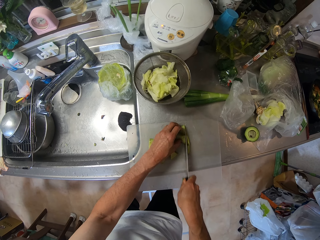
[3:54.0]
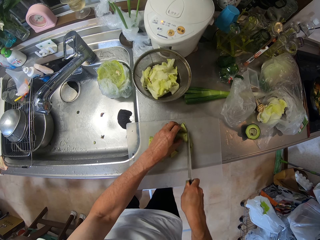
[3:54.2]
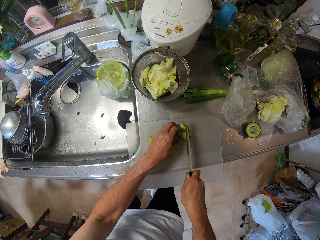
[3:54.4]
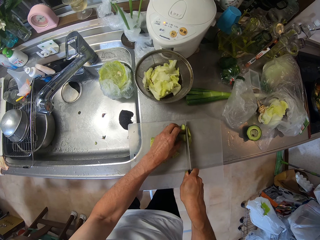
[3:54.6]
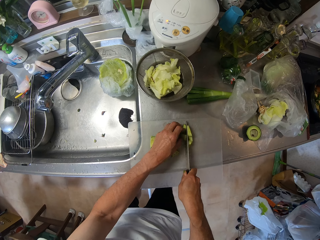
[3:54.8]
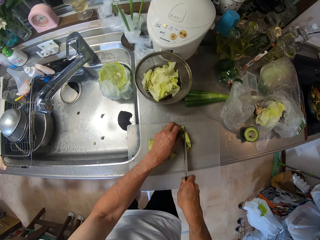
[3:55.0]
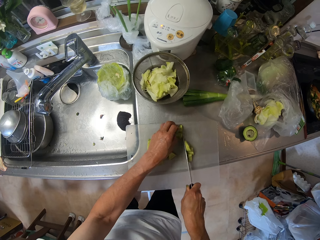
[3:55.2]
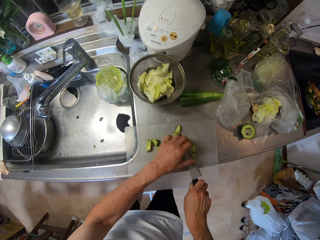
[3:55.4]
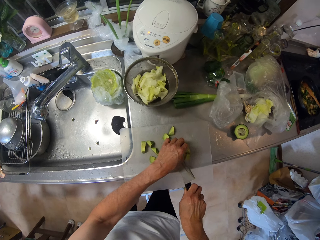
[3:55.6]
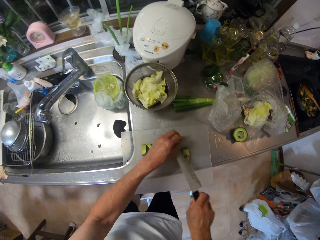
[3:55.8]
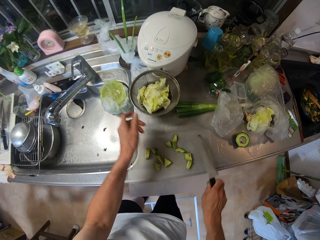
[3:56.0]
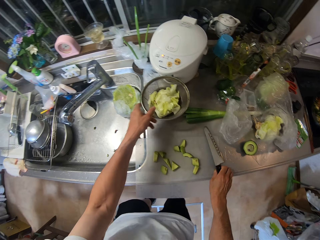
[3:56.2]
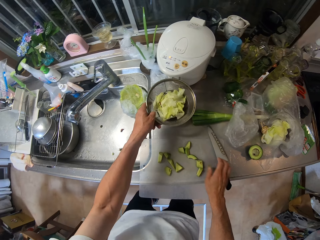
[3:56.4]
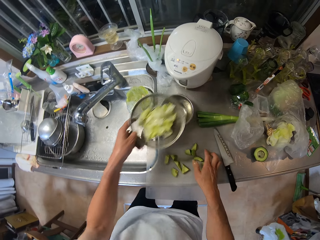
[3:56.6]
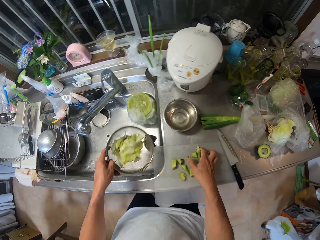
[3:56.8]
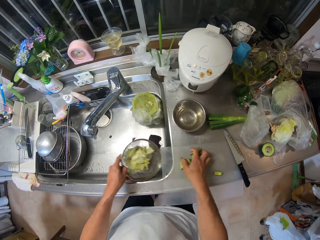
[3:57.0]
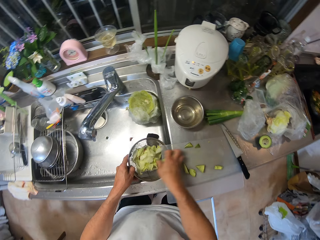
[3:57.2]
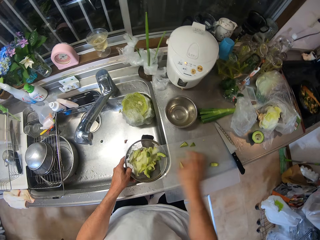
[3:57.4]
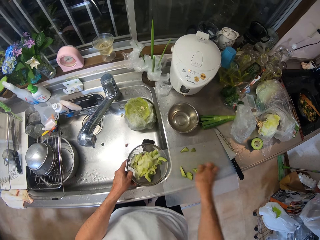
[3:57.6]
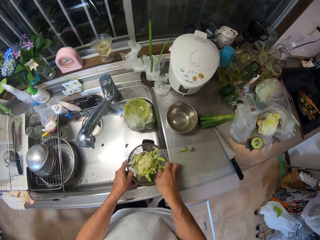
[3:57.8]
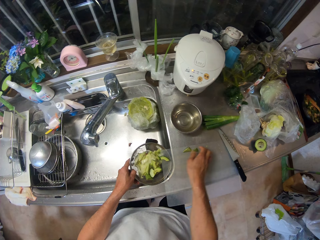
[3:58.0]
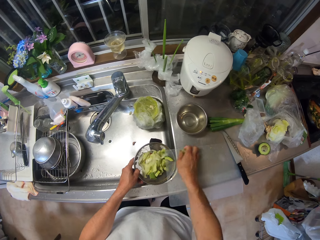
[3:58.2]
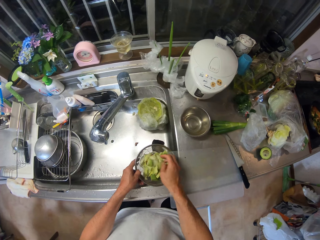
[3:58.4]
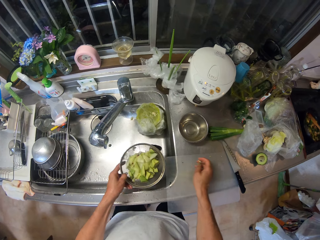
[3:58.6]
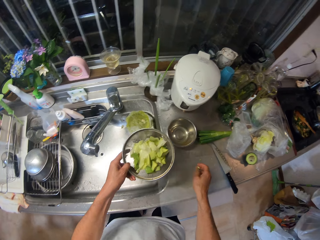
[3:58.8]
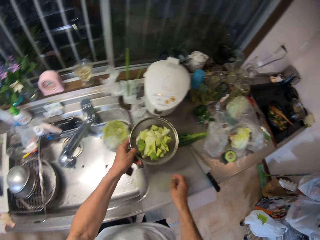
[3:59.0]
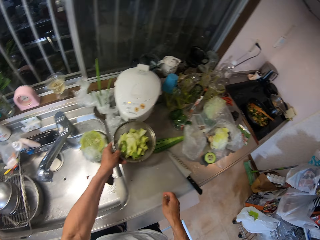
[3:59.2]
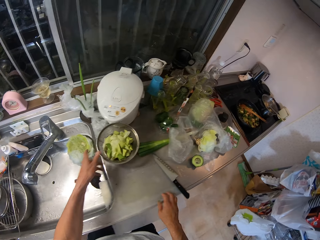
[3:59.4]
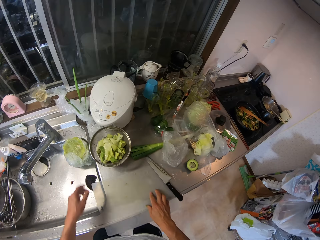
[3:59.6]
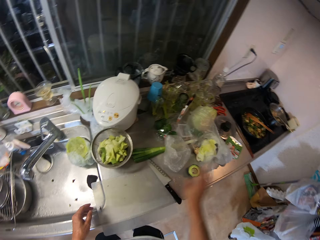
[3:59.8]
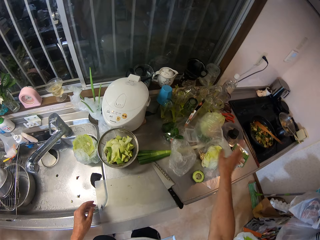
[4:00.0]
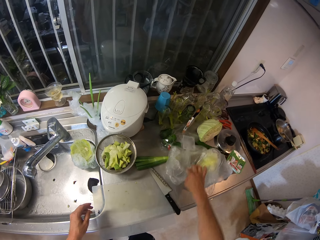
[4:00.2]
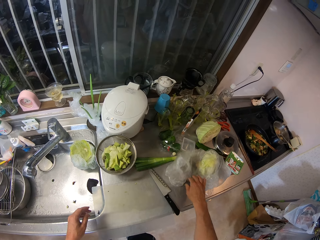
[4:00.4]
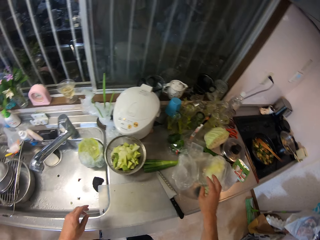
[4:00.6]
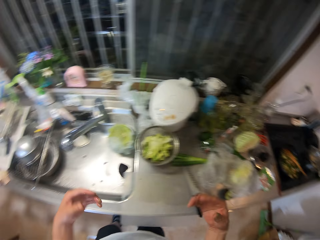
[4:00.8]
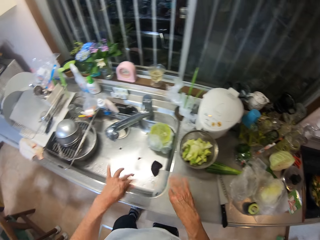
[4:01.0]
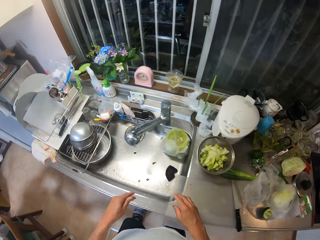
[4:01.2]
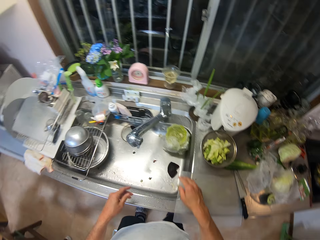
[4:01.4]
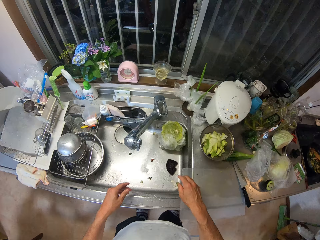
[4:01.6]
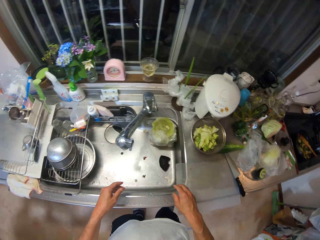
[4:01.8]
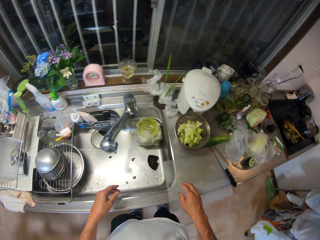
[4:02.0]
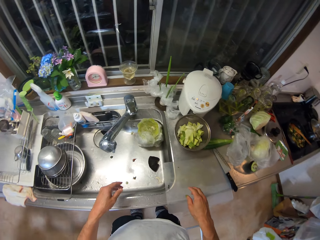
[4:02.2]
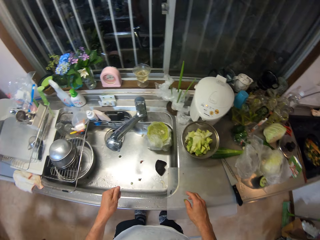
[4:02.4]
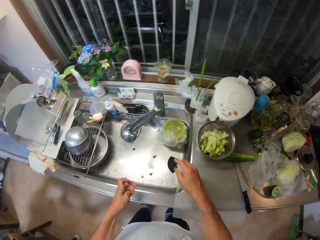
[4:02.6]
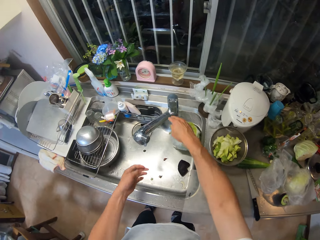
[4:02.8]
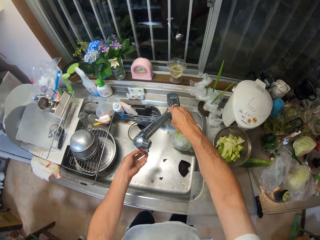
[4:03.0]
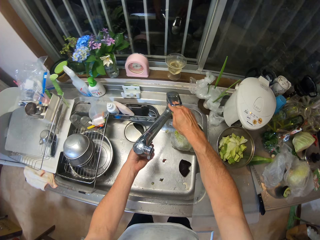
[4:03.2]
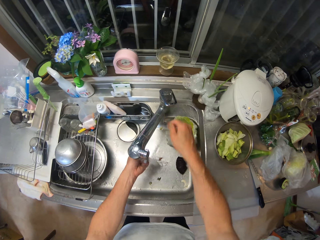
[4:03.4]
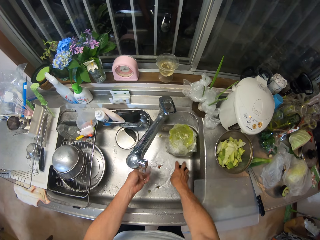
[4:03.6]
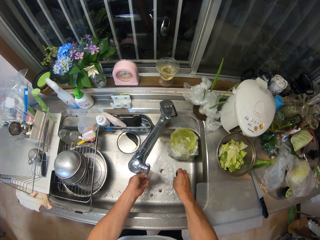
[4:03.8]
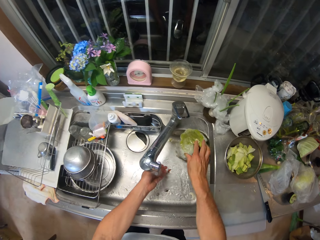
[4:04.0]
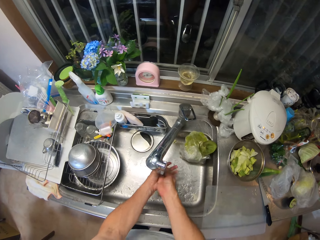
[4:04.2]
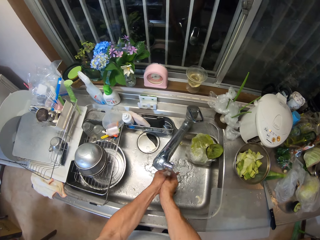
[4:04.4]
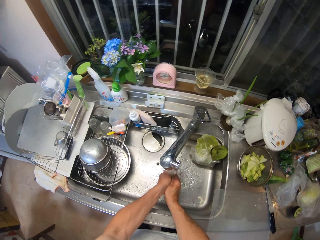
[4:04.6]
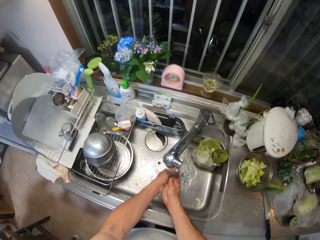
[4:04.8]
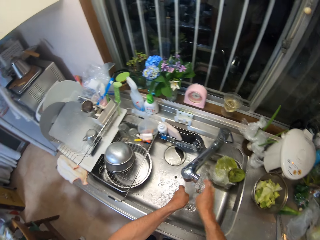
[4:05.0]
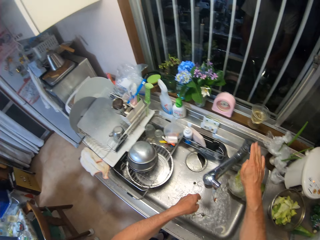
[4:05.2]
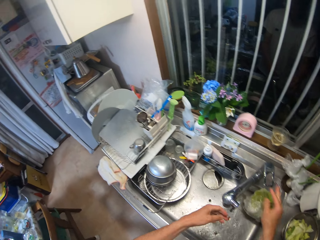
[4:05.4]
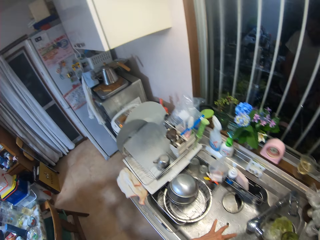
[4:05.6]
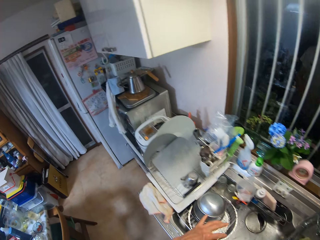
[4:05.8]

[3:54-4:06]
The camera wearer removes the avocado from the knife onto the table mat with his left hand. He lifts up the strainer with the vegetables from the plate and drops the knife on the kitchen worktop. He poured the avocado into the vegetables in the strainer. He drops the strainer with the vegetables on the plate. He touches the nylon of the vegetable with his right hand. He opens the tap with his right hand. He washes his left hand under running water. He picks up a leaf from the kitchen sink into a yellow plate with his right hand. He washes his hands under running water. He closes the tap with his right hand.

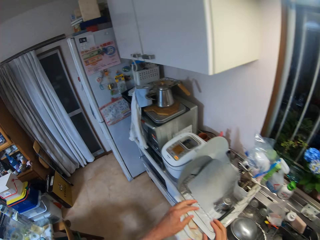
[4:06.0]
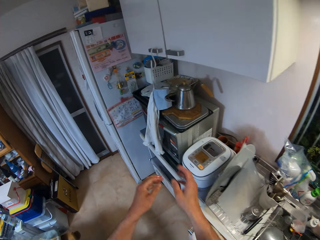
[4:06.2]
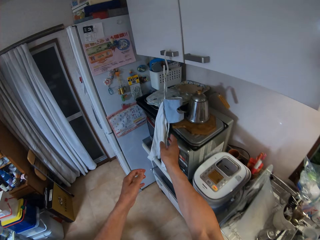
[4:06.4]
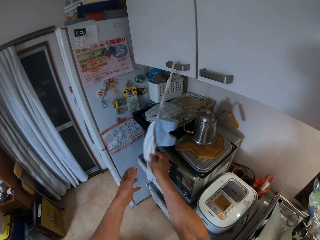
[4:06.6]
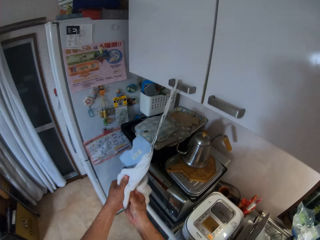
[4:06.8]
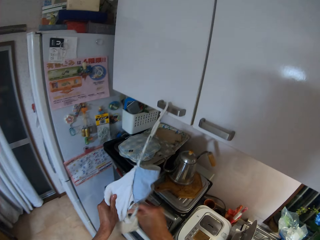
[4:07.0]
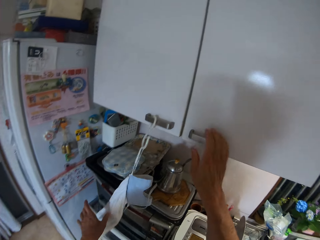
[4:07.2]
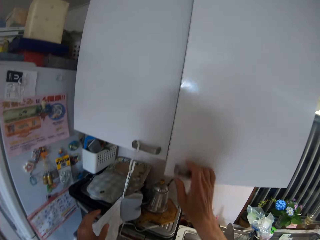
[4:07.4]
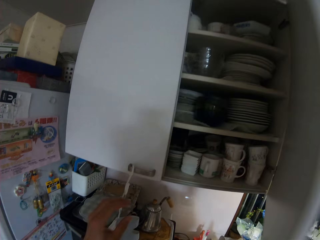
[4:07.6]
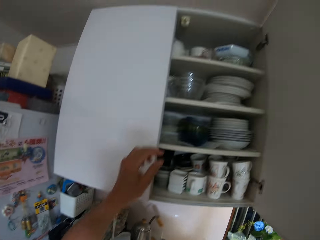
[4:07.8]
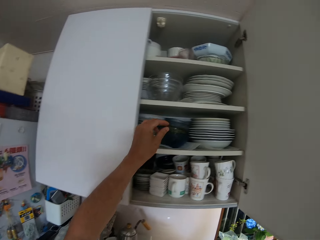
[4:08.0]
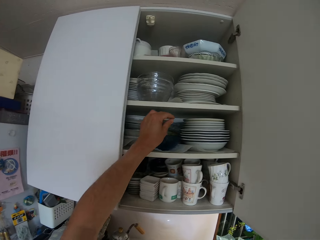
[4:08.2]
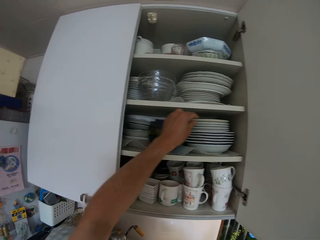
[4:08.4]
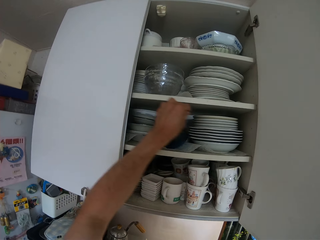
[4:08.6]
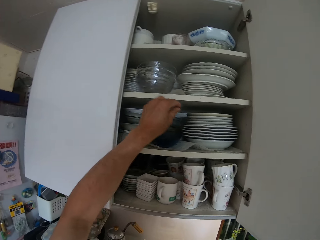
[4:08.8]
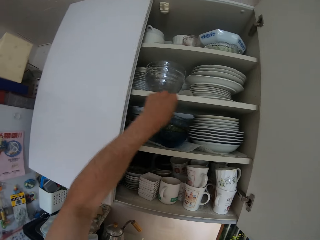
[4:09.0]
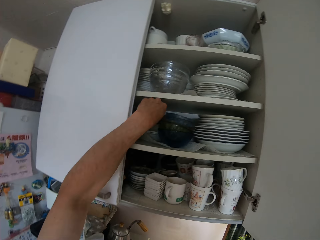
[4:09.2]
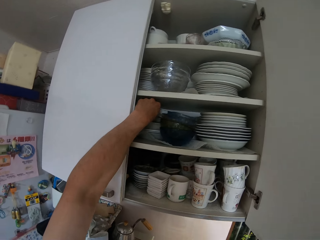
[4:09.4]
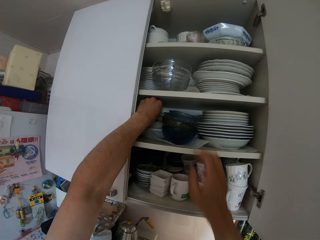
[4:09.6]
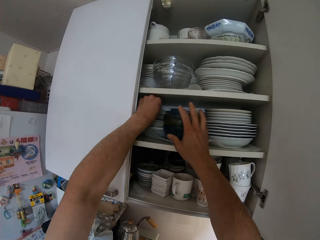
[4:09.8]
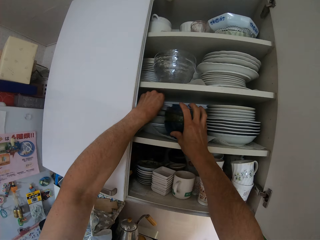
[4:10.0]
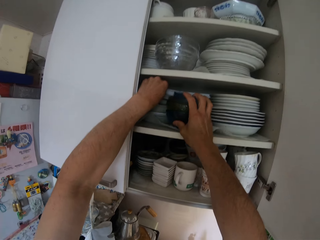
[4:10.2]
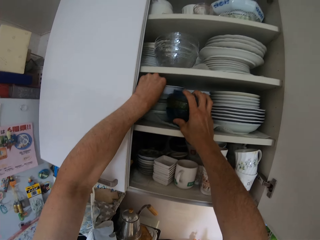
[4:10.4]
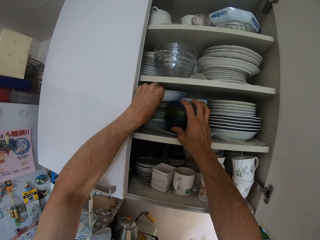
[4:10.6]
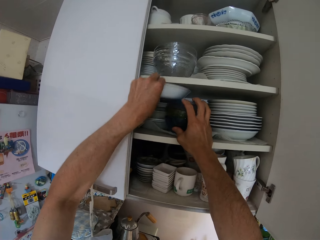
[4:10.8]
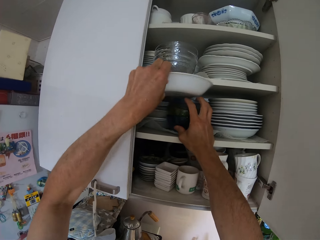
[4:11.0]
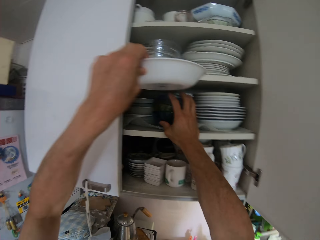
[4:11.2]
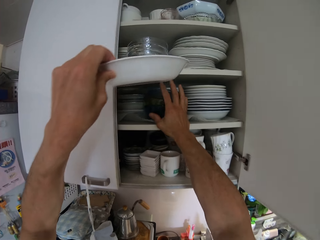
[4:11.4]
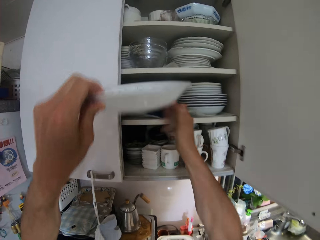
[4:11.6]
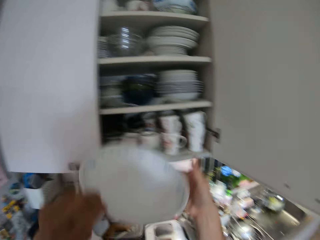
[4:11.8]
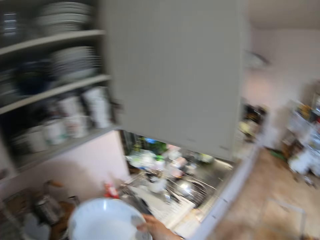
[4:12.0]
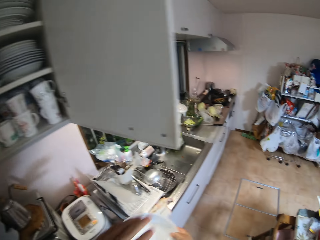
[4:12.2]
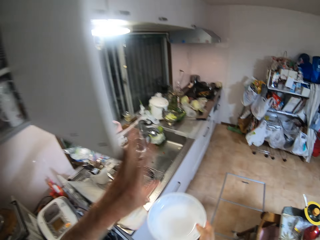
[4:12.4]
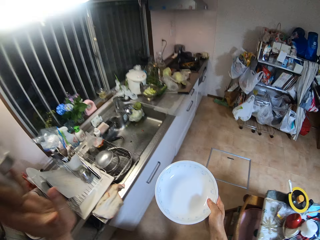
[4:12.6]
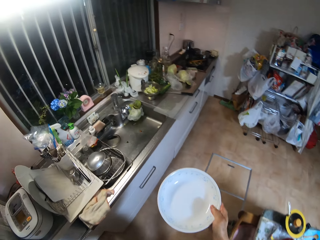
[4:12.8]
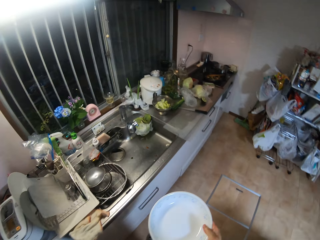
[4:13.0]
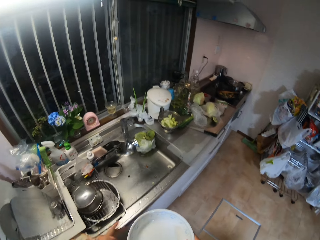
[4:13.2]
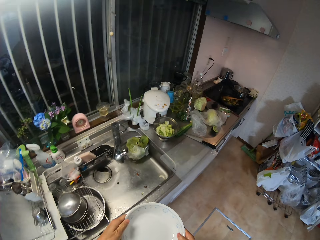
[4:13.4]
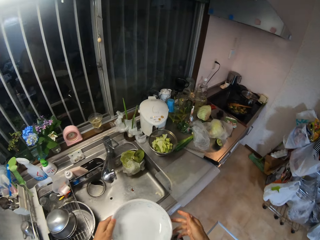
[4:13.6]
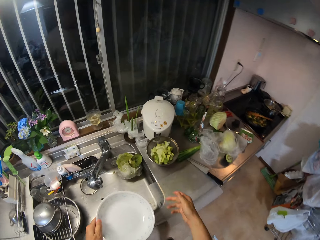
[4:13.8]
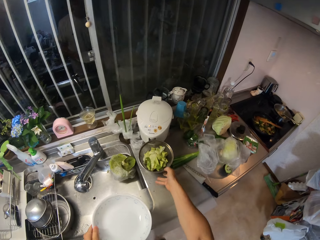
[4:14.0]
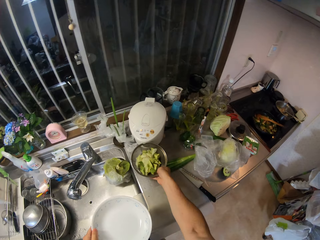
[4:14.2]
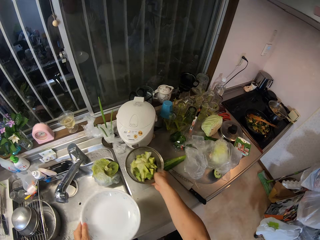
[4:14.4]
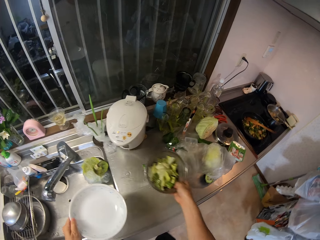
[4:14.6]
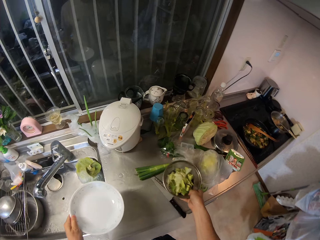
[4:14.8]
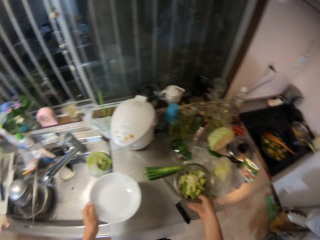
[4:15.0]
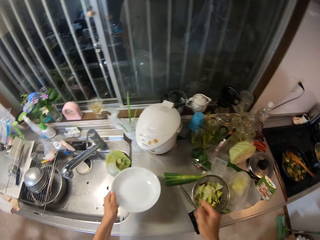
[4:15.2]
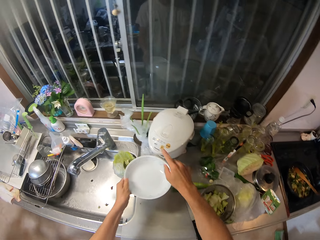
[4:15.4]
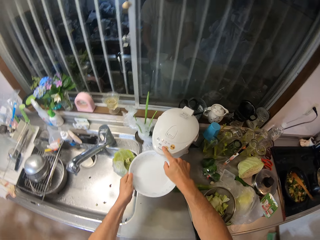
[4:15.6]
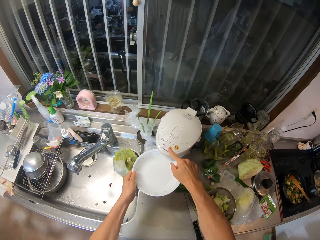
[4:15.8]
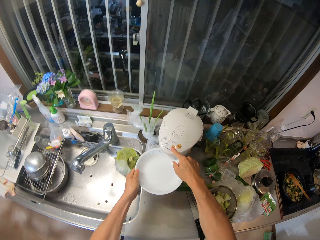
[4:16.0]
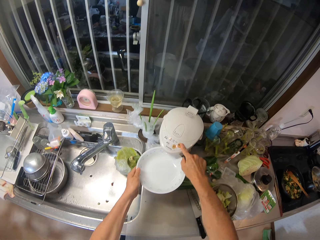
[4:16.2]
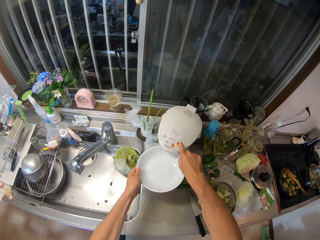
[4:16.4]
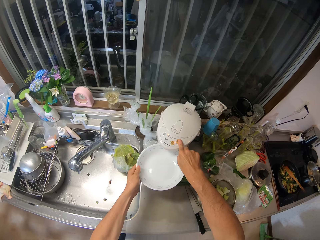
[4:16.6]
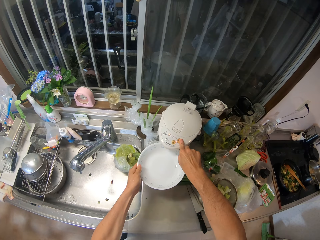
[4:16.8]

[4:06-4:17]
The camera wearer moves towards the towel. He cleans his hands with the towel. He opens a kitchen cabinet with his right hand. He removes a plate from the kitchen cabinet. He closes the kitchen cabinet. He moves to the kitchen sink with the plate. He moves the strainer with vegetables and avocado pear on the kitchen worktop. He presses some water out of an electric kettle into the plate.
